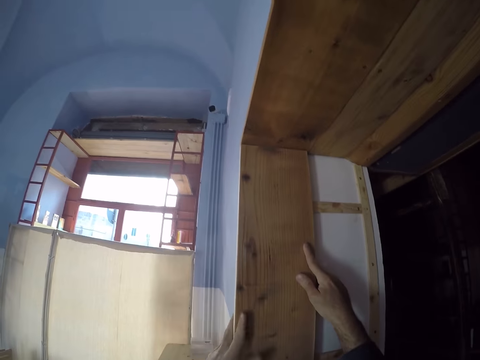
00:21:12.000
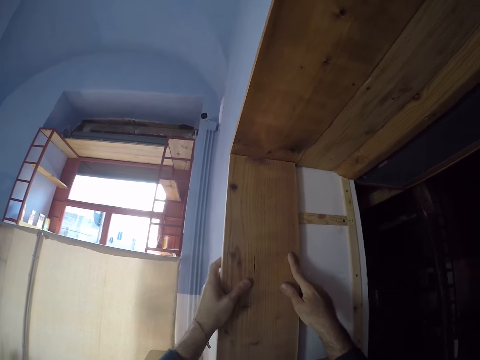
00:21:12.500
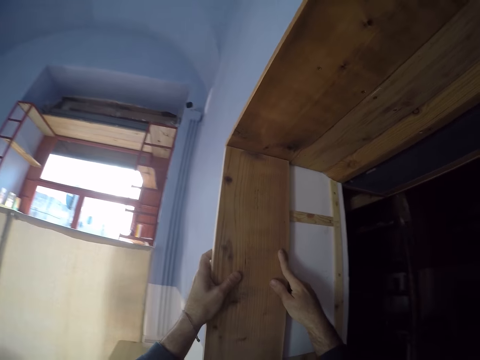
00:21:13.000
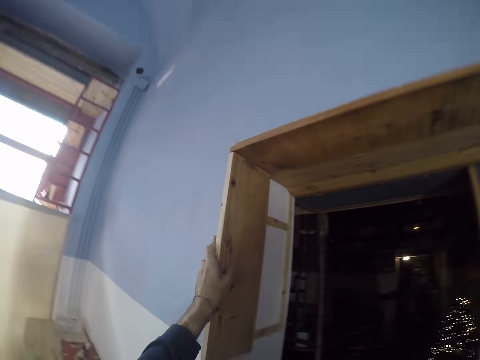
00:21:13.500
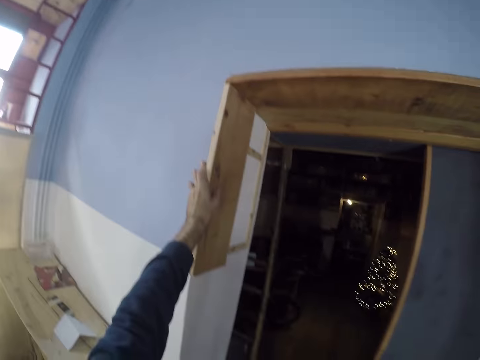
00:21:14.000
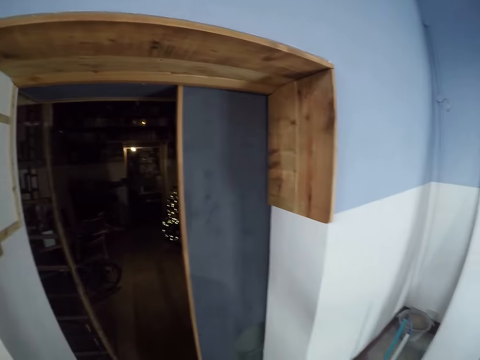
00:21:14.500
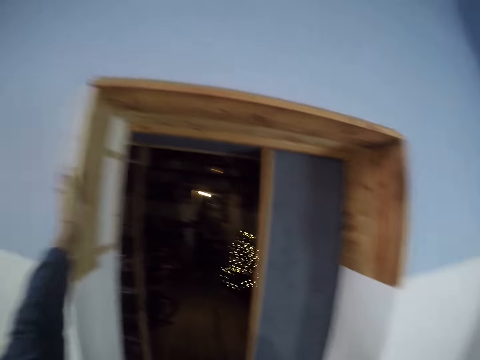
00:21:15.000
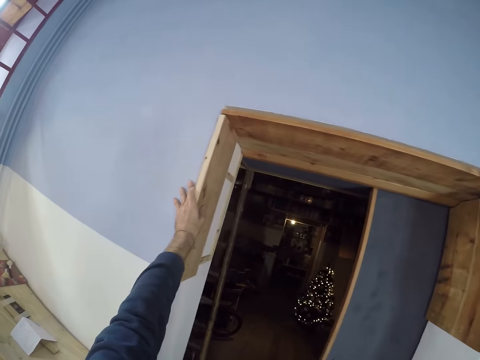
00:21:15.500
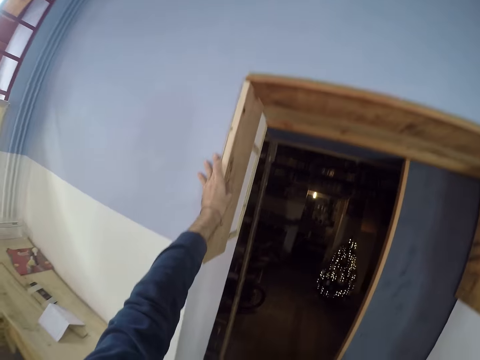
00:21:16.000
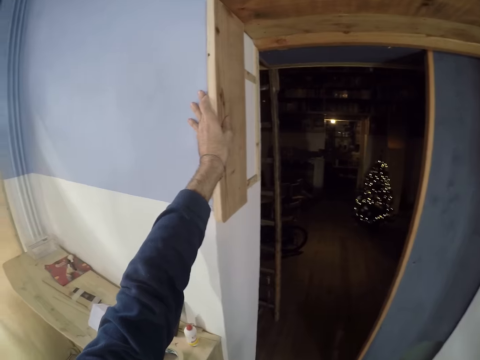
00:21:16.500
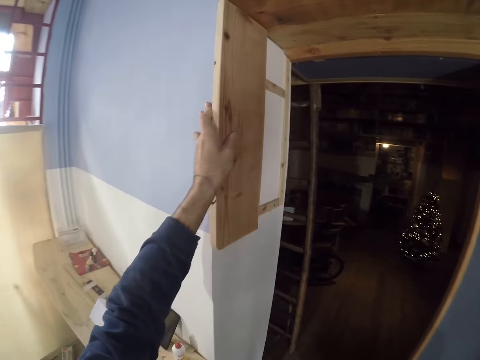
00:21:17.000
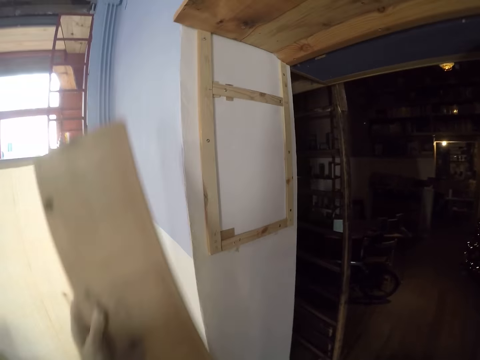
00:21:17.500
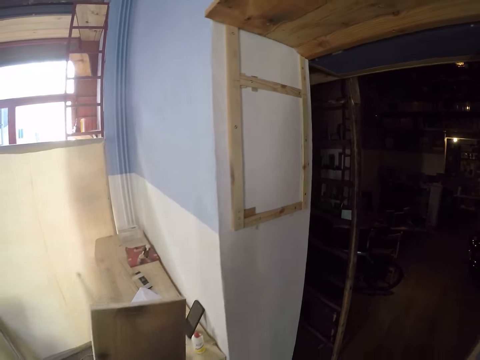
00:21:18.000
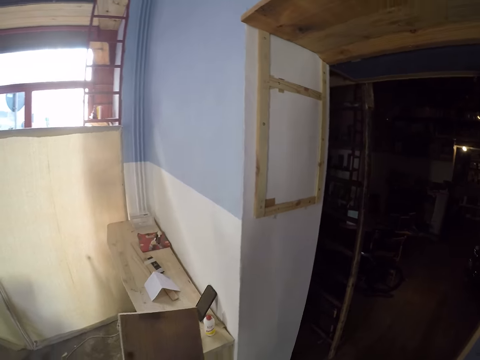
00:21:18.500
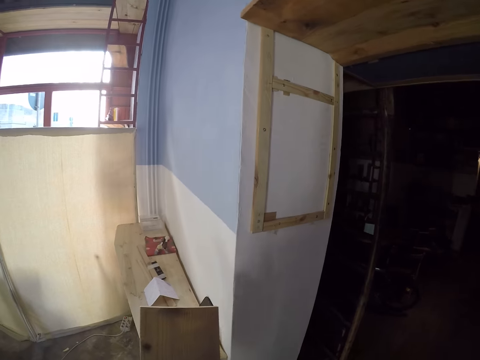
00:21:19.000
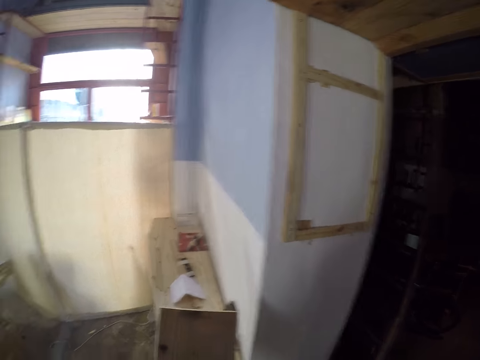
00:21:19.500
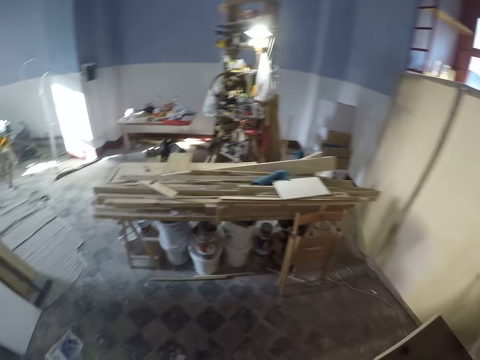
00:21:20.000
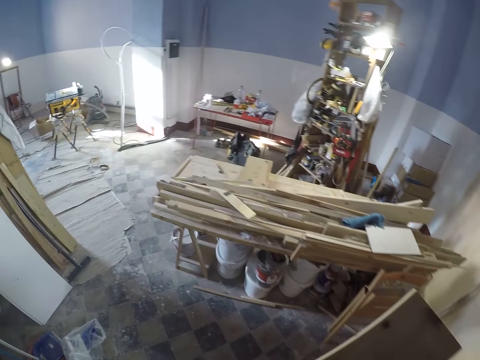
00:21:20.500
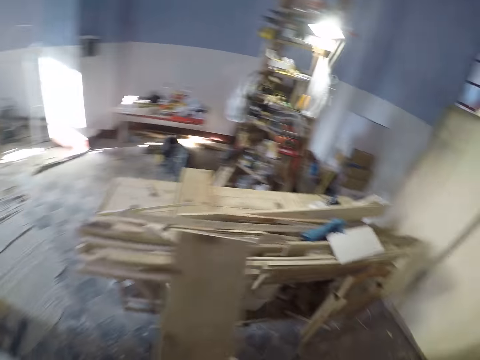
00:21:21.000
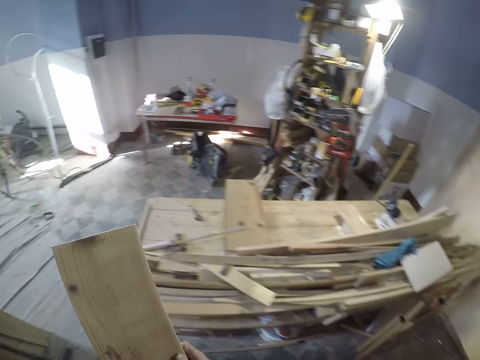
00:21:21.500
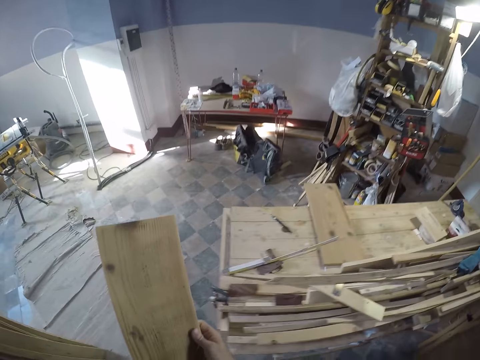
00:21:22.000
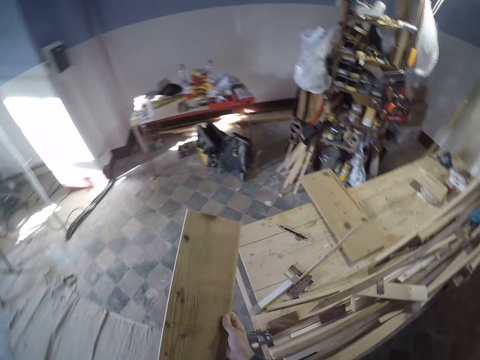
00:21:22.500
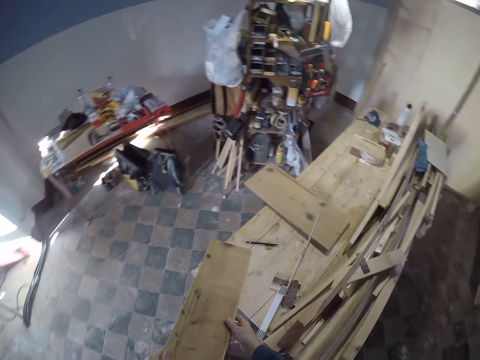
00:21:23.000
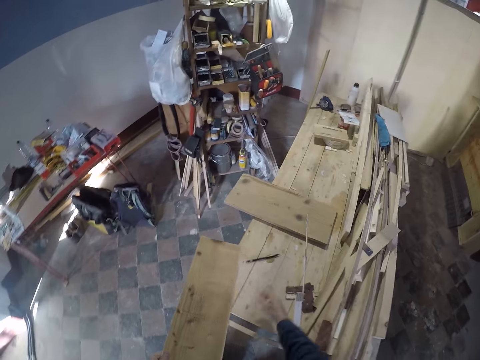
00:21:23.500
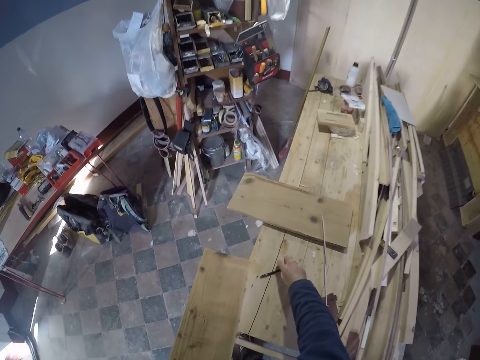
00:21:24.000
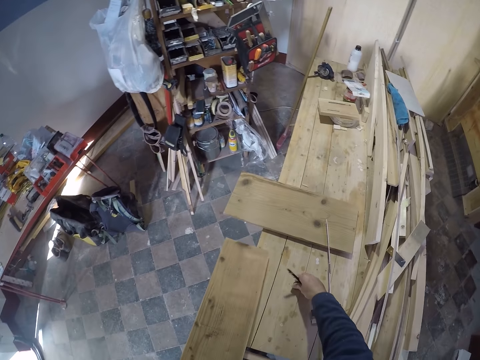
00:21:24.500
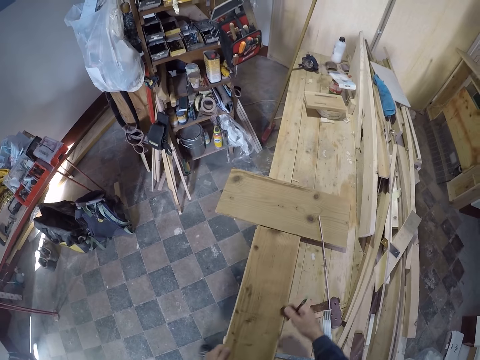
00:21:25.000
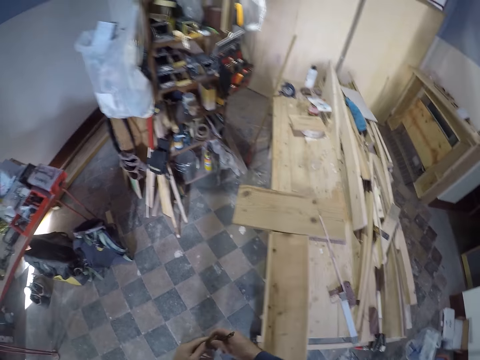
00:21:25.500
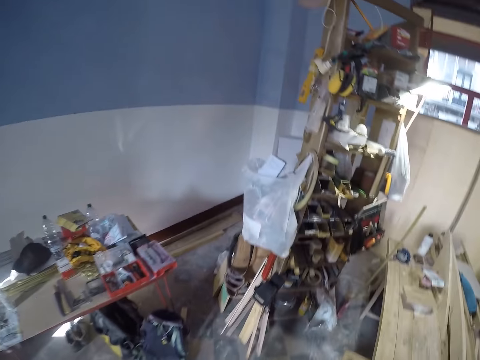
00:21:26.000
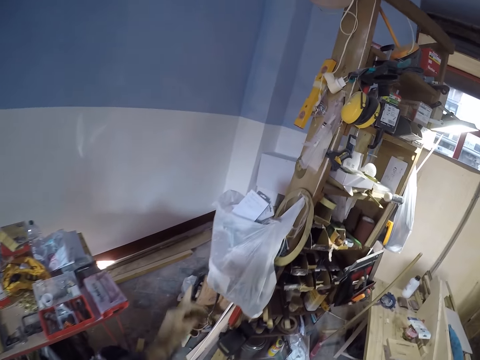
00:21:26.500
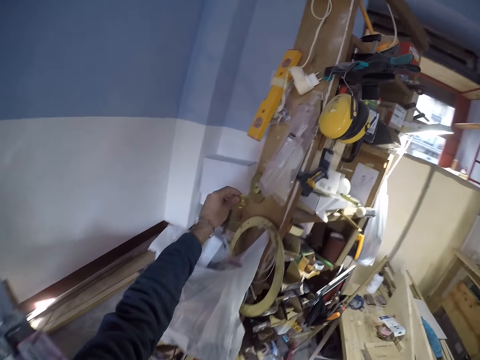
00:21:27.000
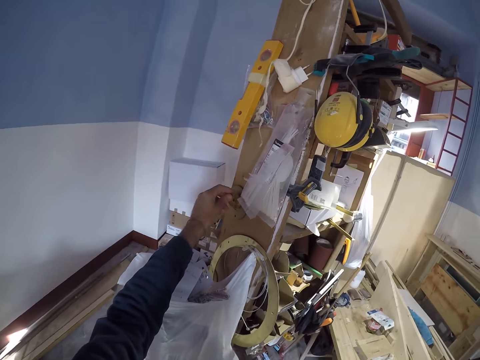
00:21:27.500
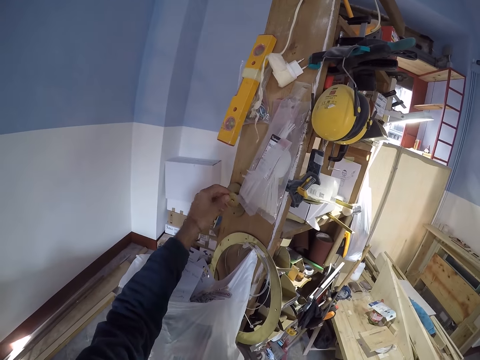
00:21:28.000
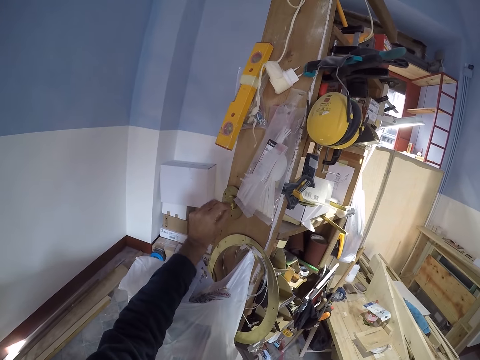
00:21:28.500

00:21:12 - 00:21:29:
The camera wearer removes his right hand from the wood. He removes the log of wood from the wall with his left hand. He walks towards the wood bench. He picks up the pencil and the round measuring metal from the worktable with his right hand. He places the log of wood on the worktable with his left hand. He places the round measuring metal on a shelf in the workshop with his left hand.

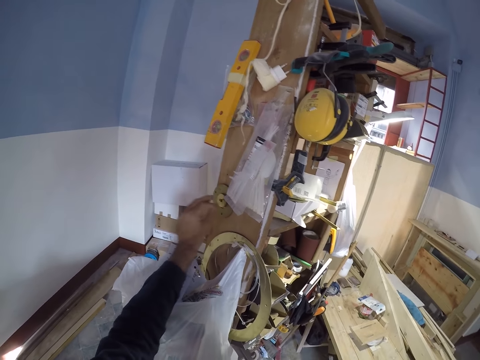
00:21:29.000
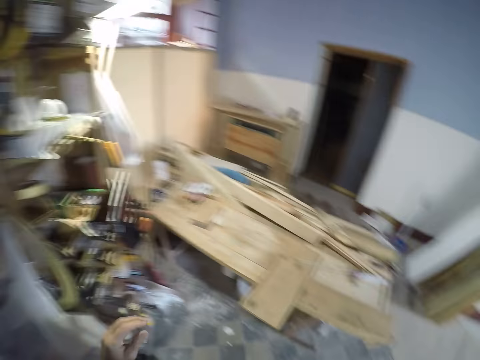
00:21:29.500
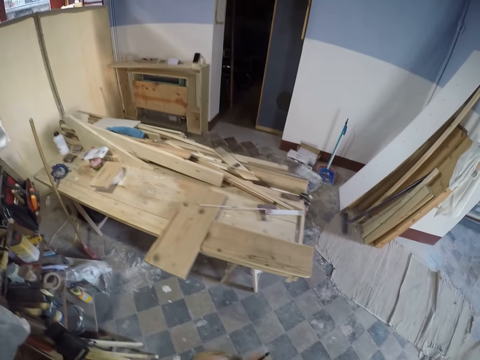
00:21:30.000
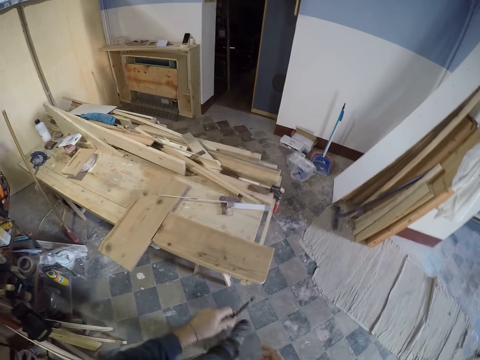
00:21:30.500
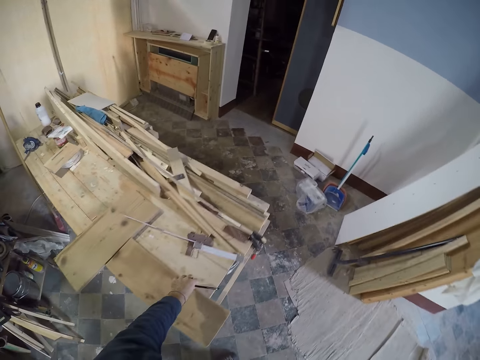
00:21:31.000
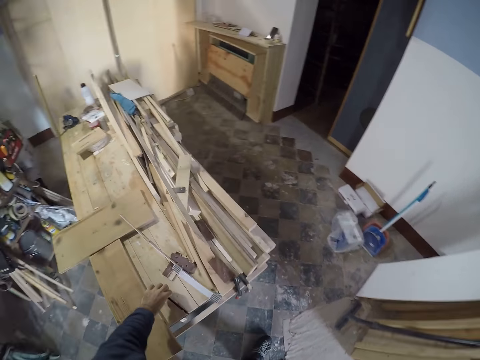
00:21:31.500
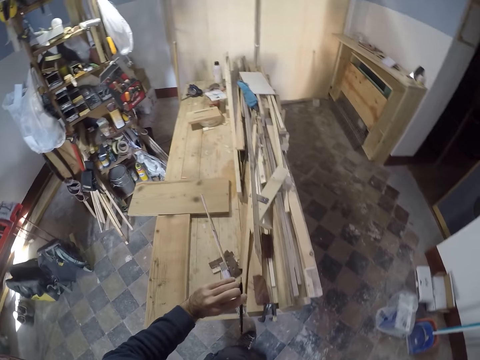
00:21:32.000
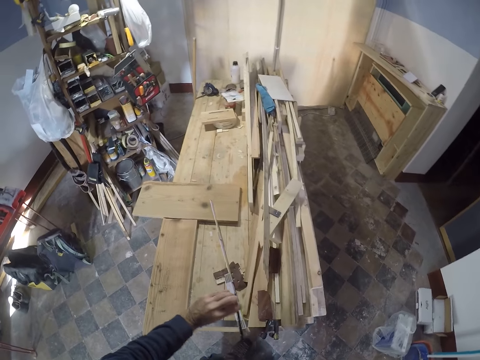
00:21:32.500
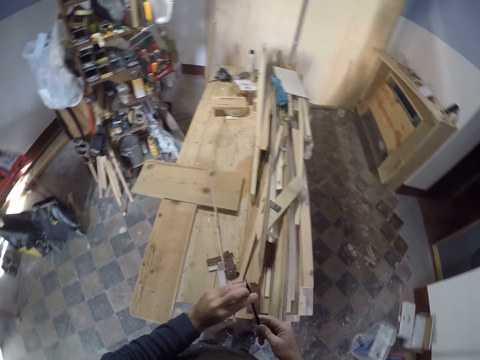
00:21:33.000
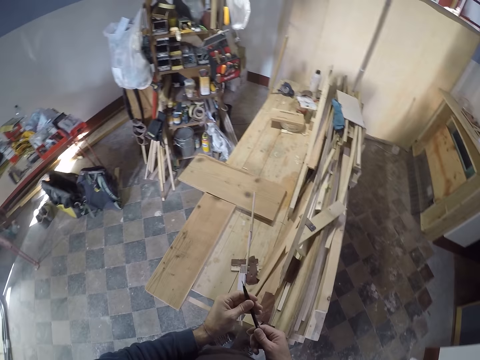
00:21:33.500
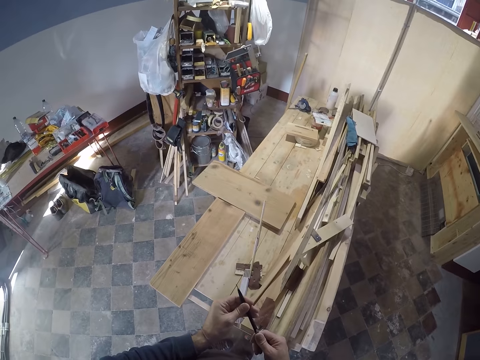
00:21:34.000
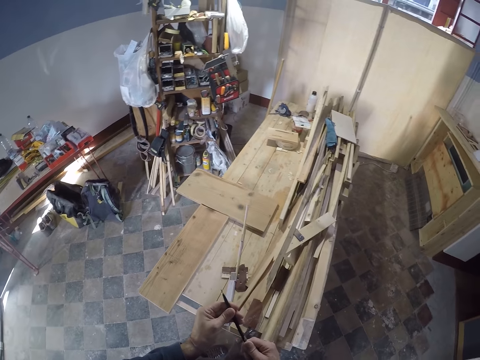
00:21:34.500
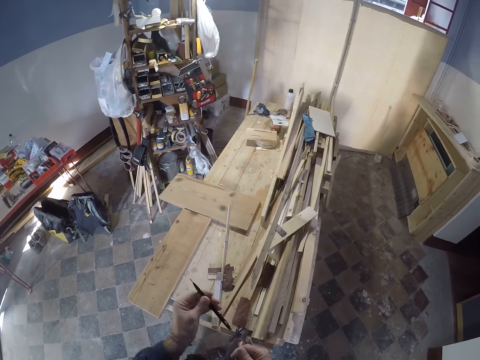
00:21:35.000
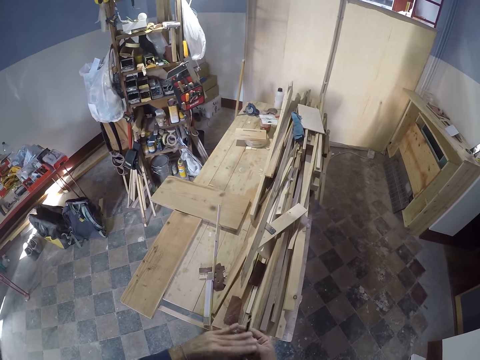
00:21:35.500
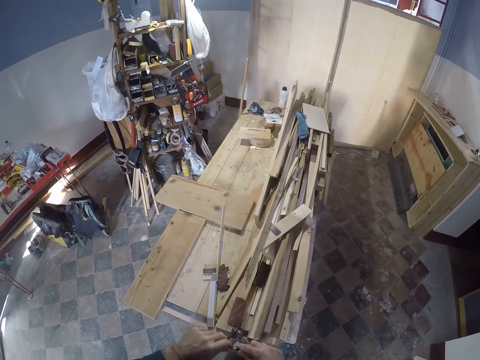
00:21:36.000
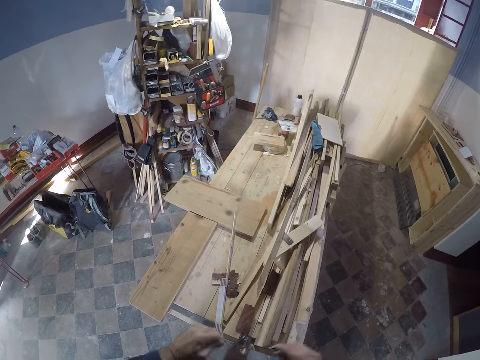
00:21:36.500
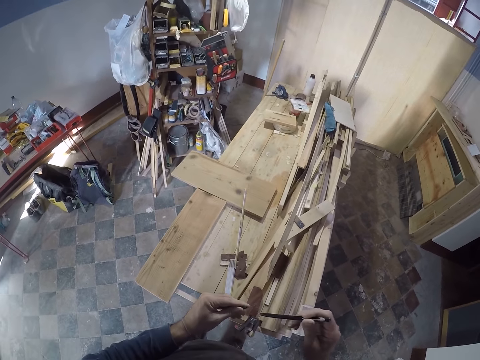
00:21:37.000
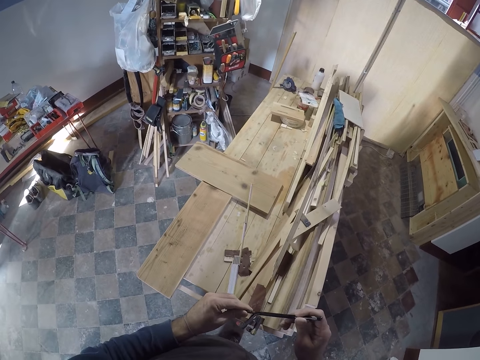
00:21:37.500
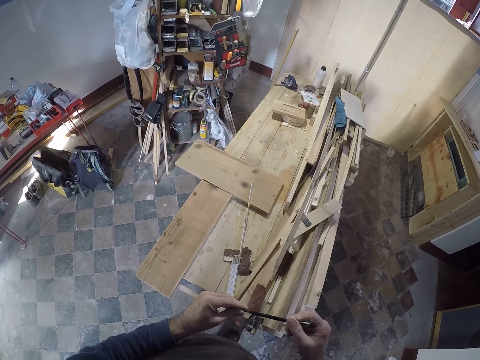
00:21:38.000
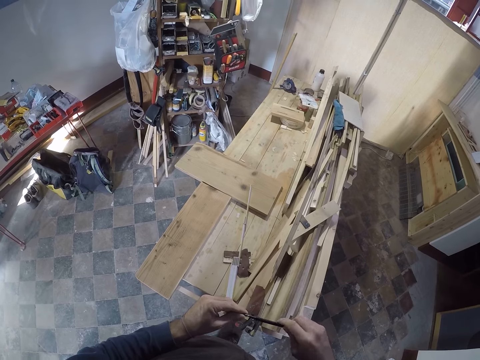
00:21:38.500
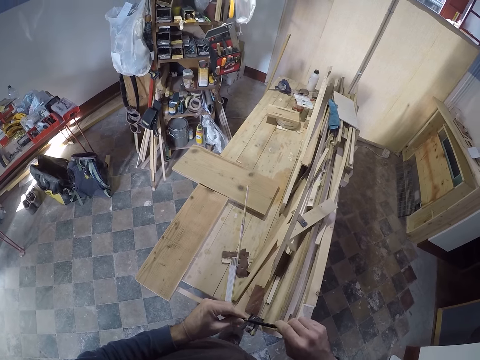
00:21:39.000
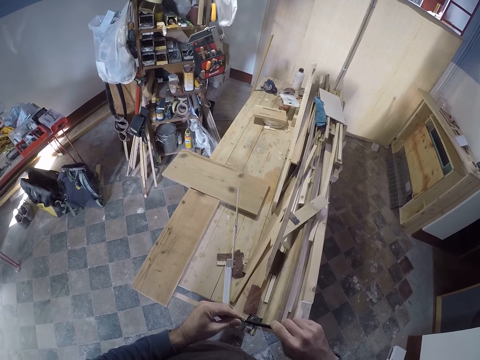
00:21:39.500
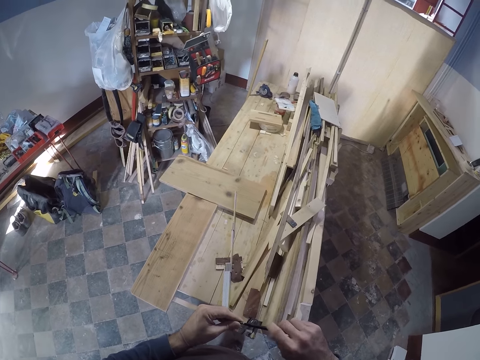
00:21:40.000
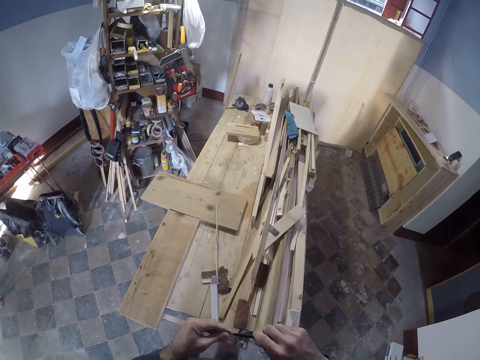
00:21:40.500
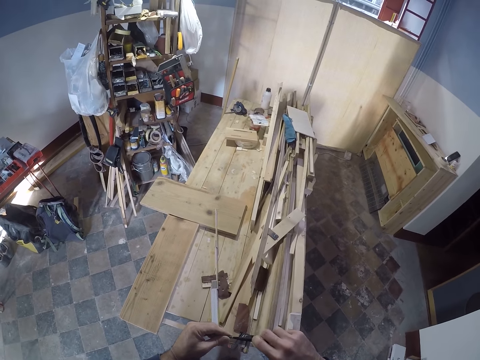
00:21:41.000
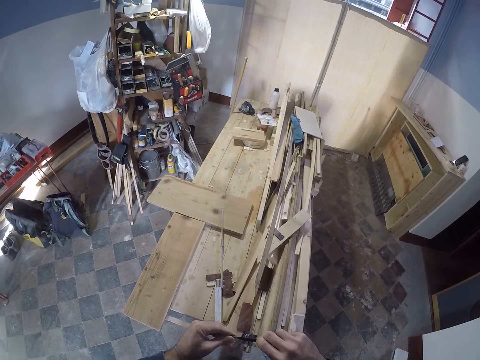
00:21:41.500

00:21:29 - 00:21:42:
The camera wearer hangs the washer on the nail. He puts the pencil on the bench, picks the pencil from the bench and holds the pencil with both hands. He sharpens the pencil with a pencil sharpener with his right hand. He puts the sharpener in the pencil with both hands.
